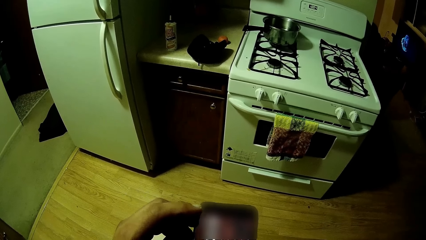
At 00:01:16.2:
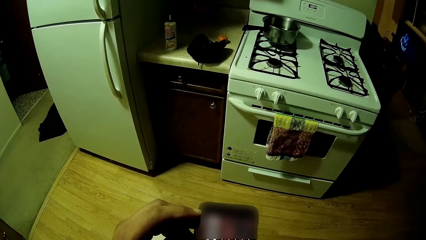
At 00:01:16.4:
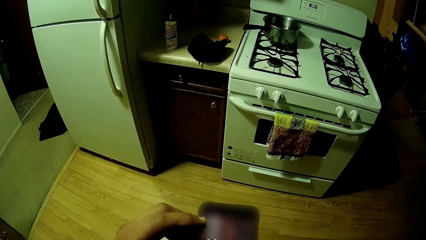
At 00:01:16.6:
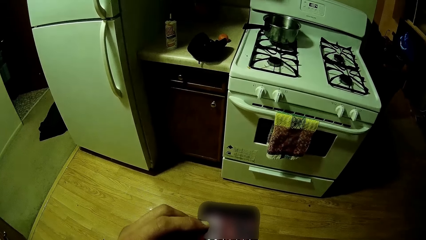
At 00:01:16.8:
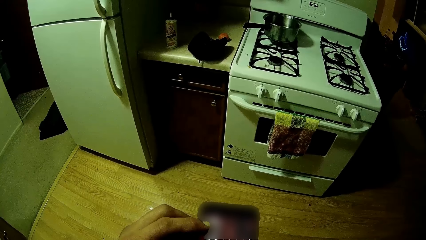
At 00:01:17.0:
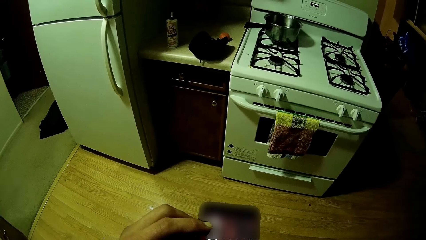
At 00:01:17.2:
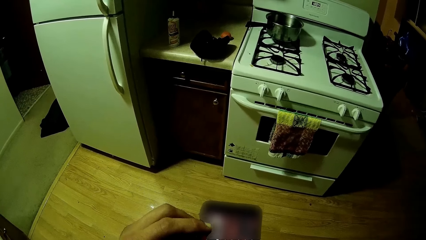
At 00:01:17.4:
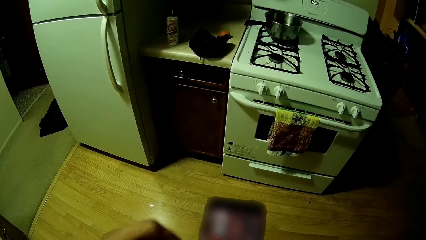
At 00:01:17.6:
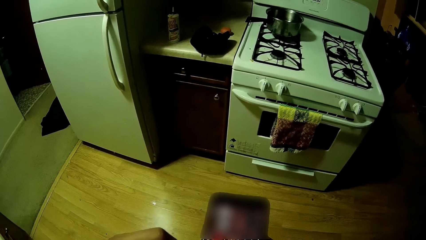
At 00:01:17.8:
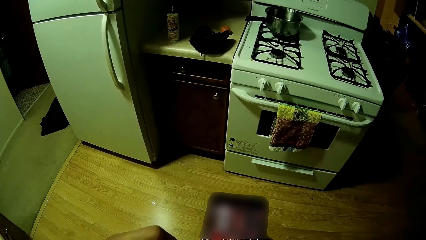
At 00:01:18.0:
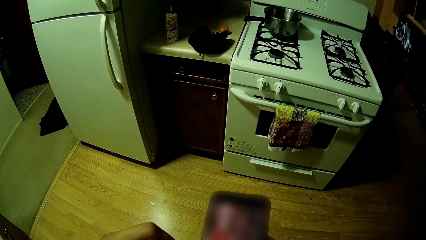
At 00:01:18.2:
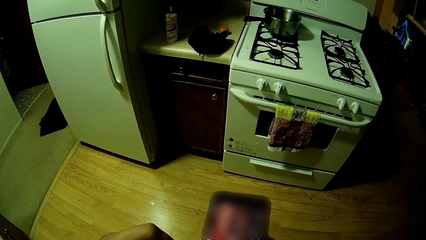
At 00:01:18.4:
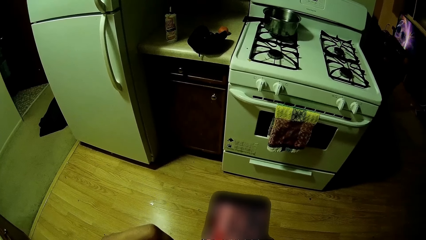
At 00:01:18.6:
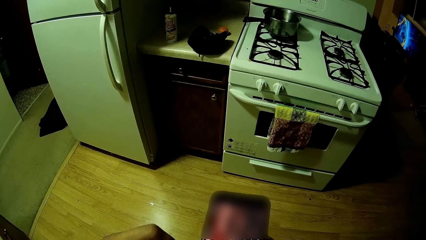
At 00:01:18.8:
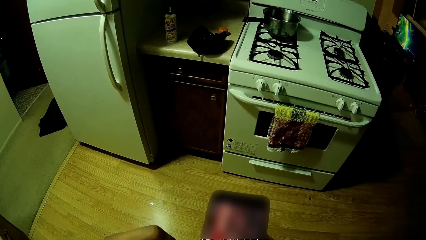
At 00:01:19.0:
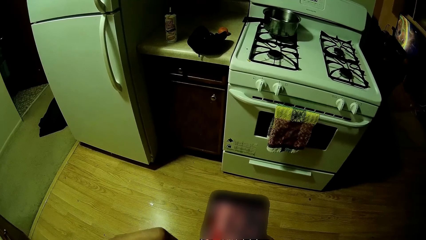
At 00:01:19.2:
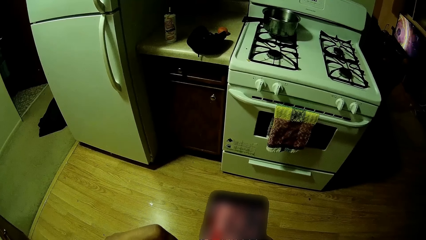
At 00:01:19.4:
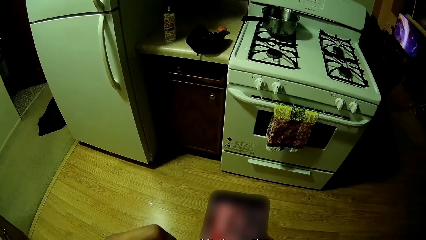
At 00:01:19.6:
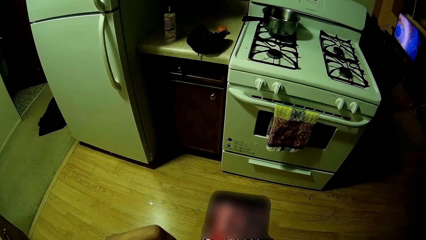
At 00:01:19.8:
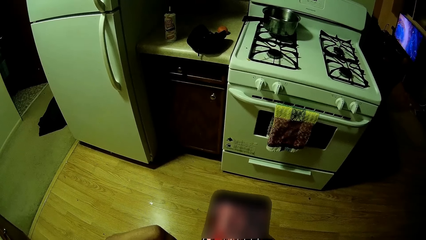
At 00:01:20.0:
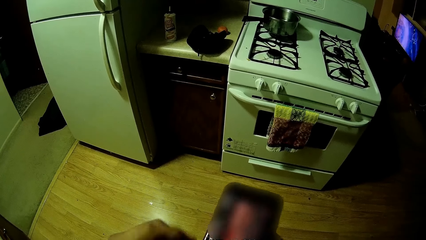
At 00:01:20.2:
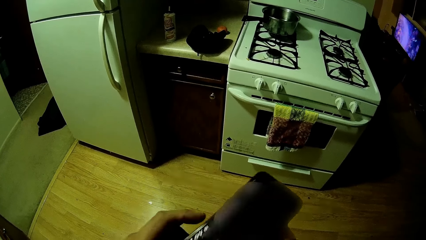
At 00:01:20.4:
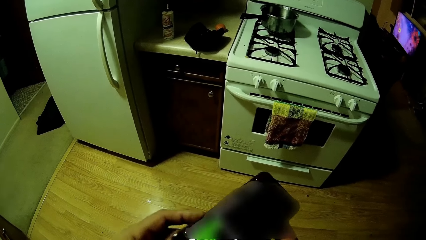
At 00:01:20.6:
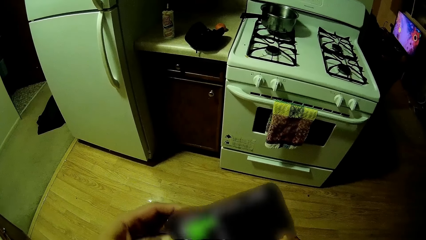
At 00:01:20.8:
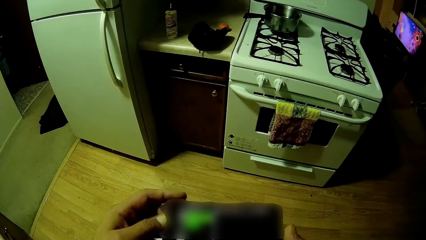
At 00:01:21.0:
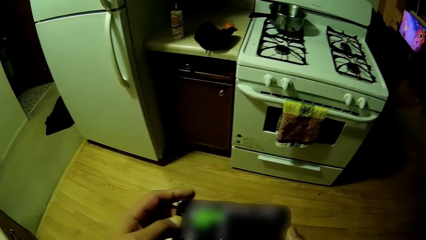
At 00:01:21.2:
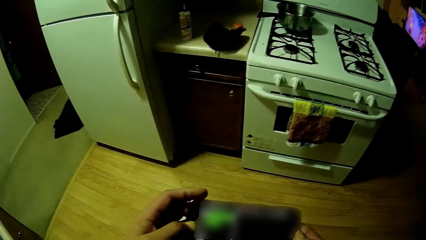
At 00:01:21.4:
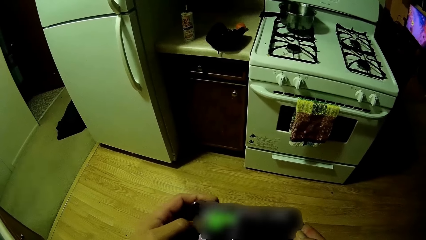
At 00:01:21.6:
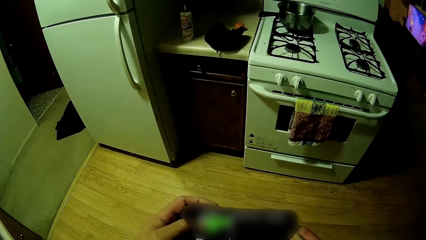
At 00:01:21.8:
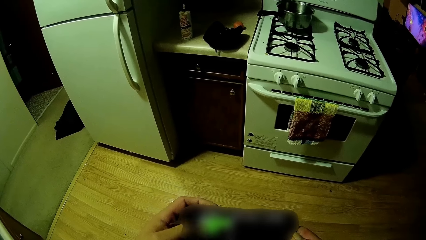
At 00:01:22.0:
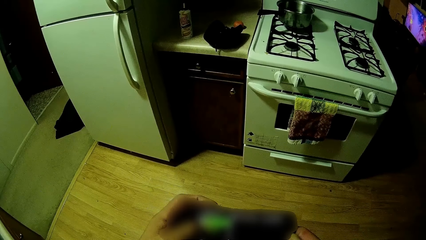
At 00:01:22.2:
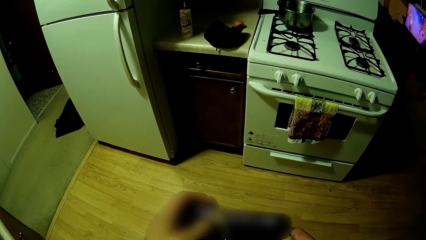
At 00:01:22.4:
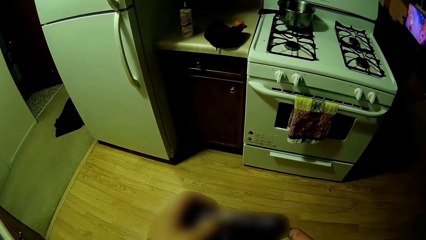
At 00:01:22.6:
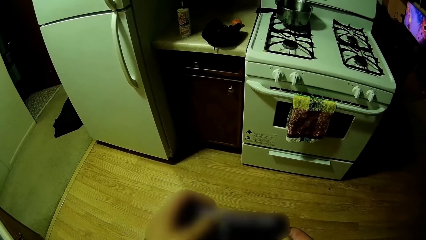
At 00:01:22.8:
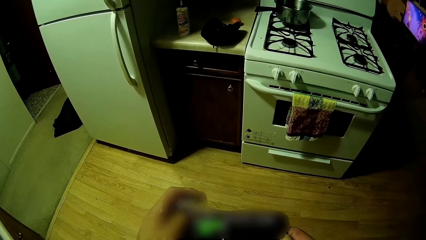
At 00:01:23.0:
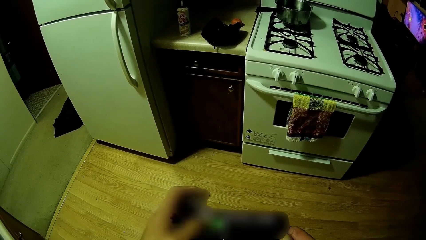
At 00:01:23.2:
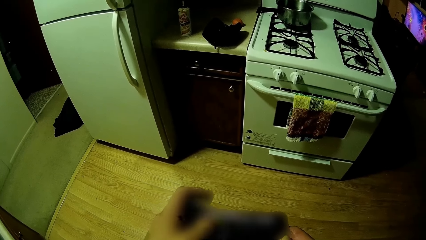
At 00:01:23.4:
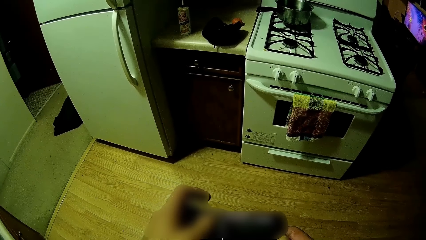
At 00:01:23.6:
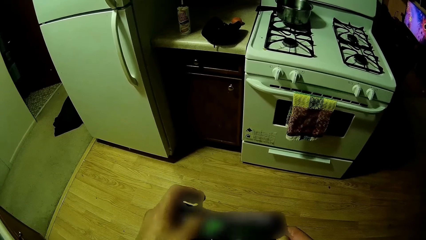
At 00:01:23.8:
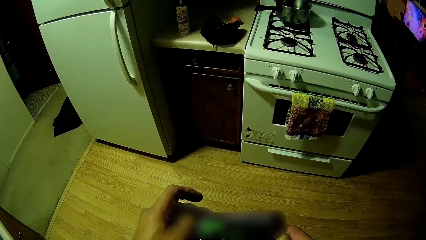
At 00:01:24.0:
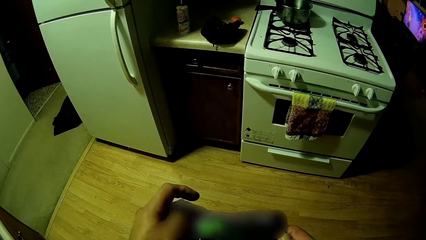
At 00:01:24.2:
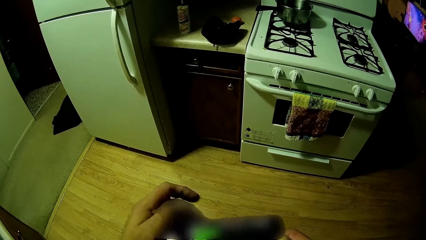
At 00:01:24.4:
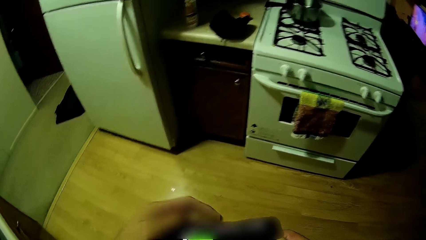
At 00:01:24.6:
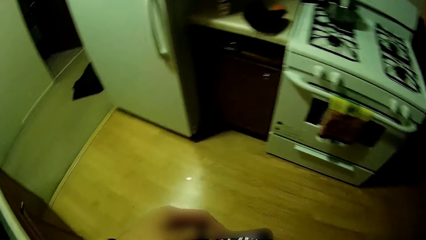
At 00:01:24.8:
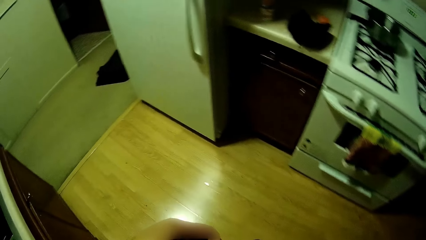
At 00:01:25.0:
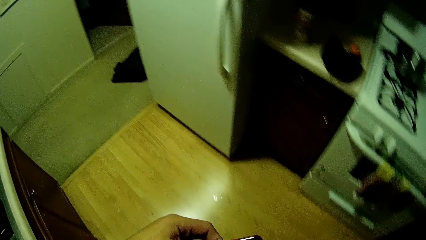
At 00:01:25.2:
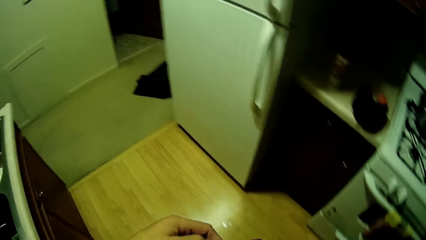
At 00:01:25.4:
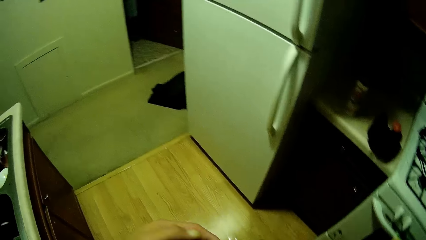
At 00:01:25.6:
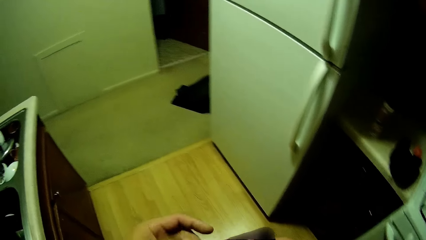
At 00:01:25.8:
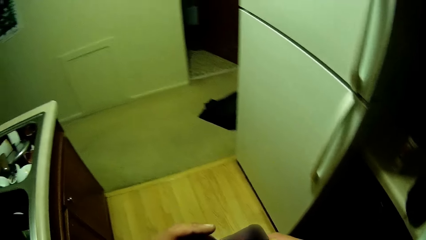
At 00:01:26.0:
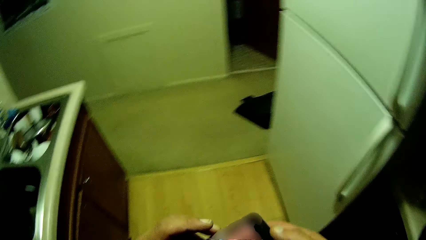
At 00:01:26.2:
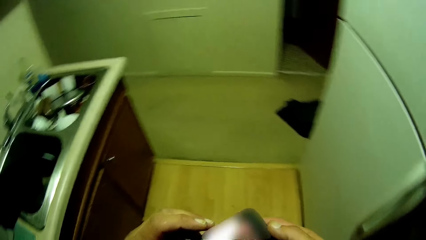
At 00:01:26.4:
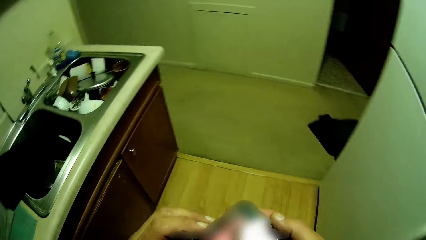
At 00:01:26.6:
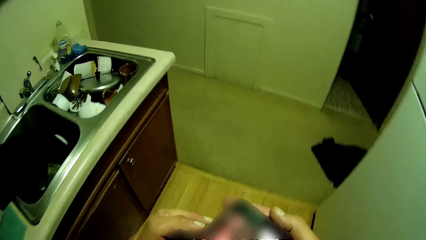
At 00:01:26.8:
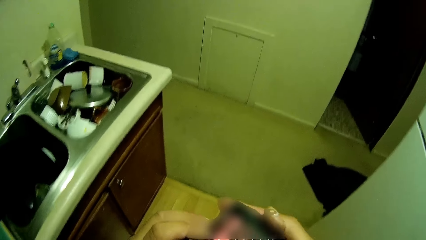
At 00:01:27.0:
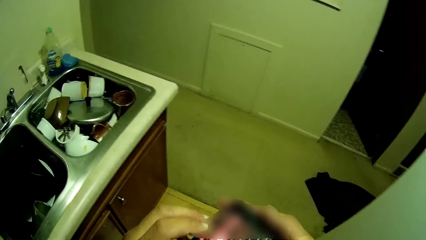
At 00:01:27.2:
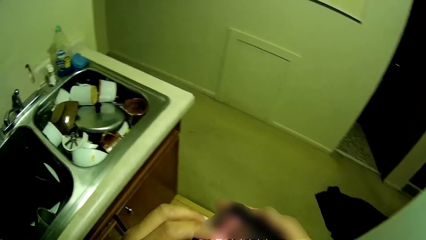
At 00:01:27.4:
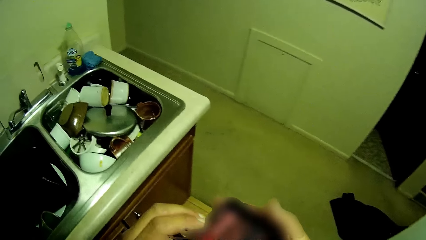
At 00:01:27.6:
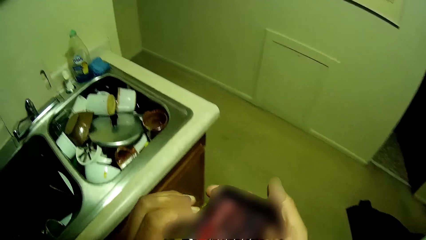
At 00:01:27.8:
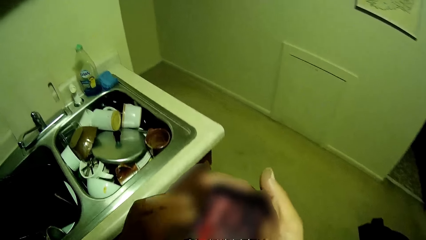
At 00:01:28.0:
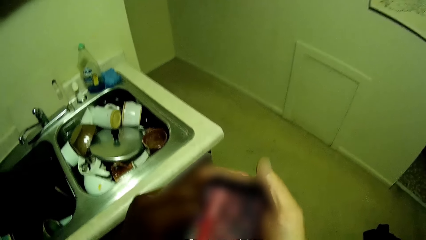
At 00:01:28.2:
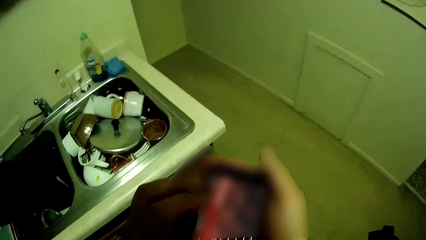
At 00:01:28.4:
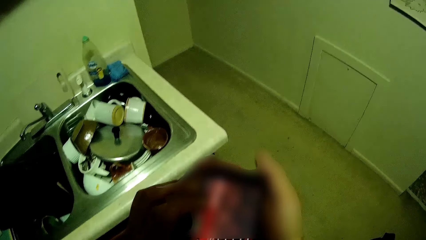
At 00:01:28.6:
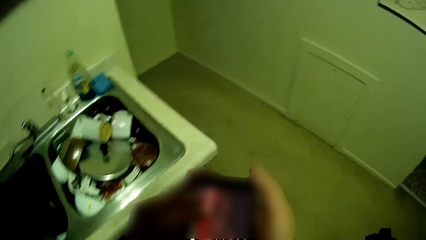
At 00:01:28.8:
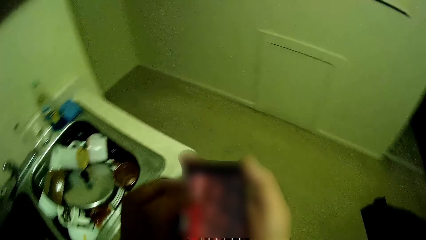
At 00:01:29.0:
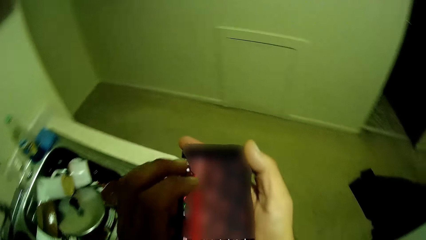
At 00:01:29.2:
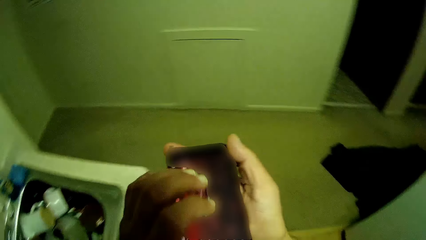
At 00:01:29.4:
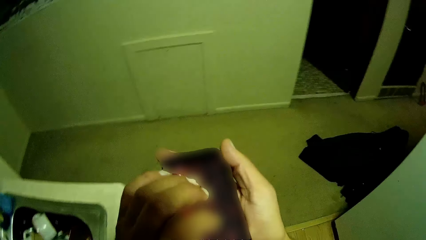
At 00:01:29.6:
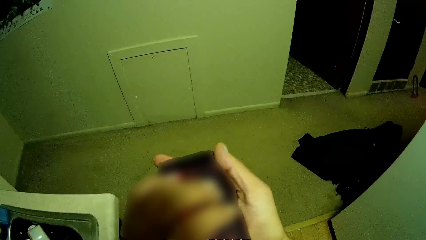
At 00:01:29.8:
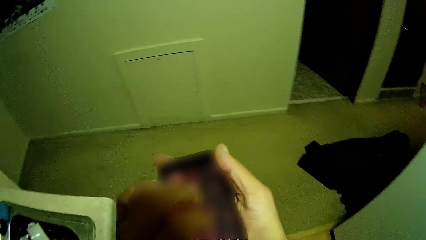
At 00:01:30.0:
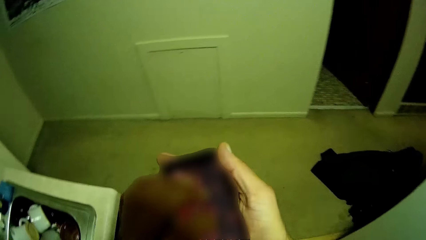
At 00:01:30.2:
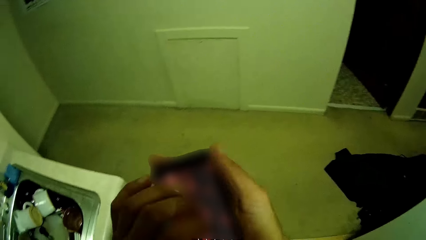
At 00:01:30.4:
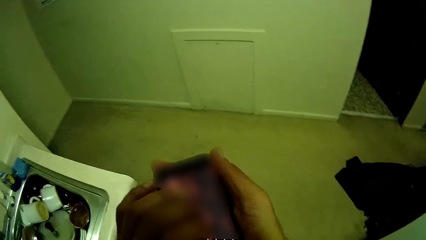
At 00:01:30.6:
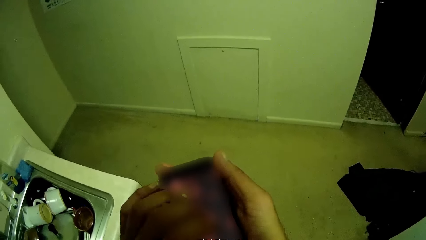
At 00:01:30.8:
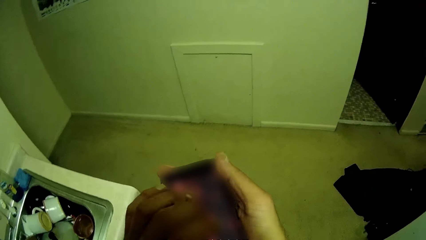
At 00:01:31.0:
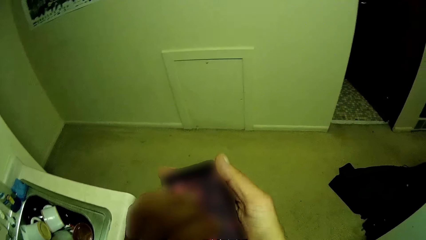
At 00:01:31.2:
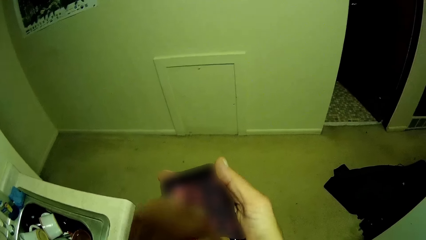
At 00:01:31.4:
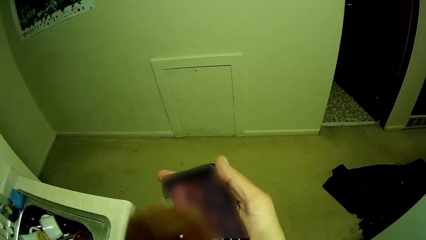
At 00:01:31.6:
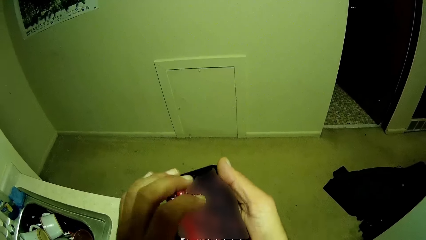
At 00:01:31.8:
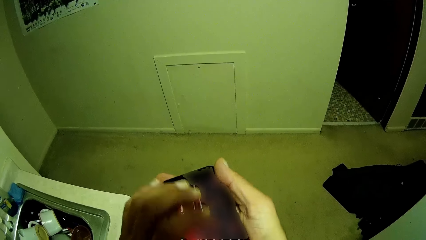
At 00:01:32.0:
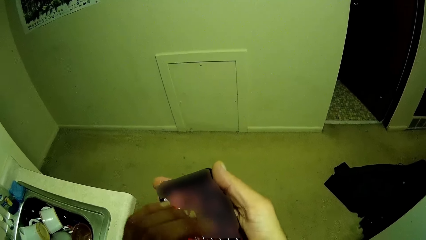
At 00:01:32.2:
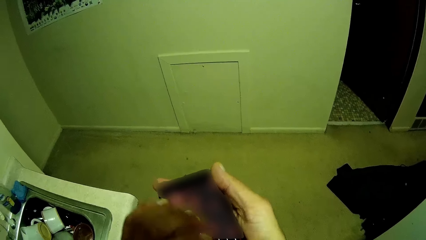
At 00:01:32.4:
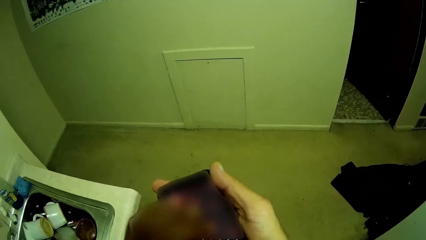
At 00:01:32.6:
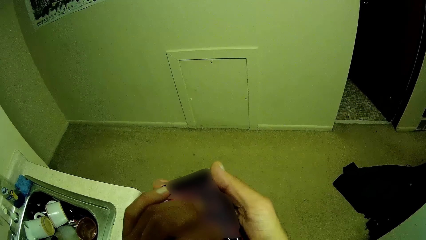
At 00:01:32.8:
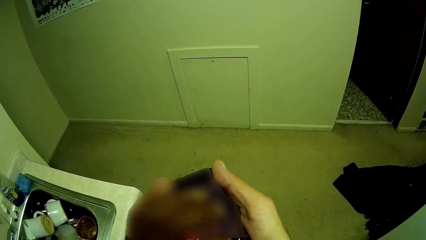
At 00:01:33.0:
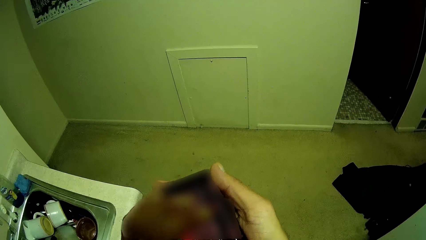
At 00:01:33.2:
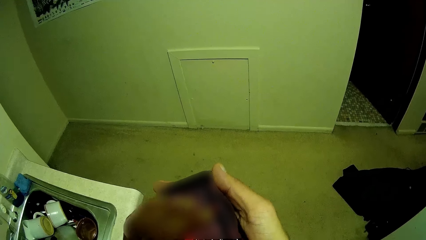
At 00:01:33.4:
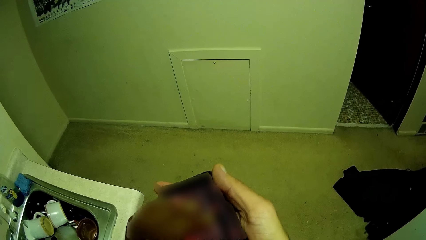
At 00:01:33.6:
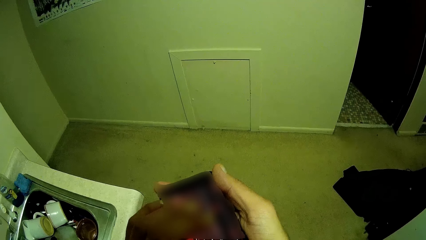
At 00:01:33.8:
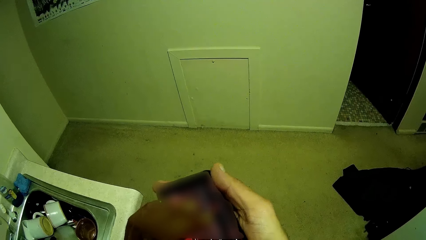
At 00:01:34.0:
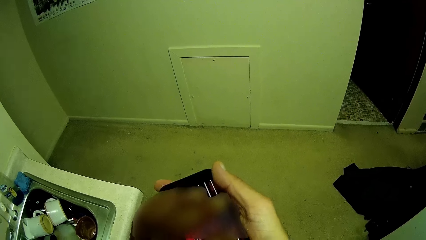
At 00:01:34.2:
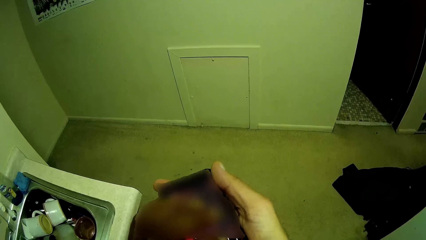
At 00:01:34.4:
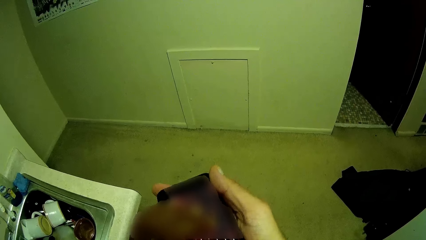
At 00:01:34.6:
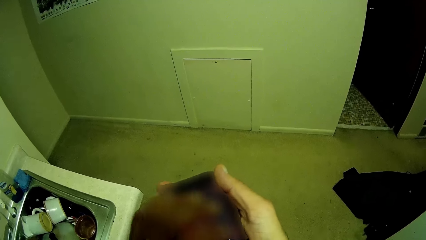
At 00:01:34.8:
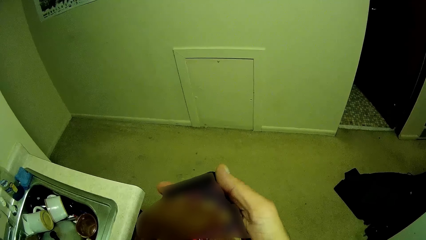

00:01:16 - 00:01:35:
The camera wearer presses the phone in his right hand with his left hand. He turns the phone with his hands. He presses the phone in his right hand with his left hand. He turns the phone with his hands. He walks to the left. He plays the digital guitar string on the phone in his right hand with his left hand. He plays guitar on the phone.
